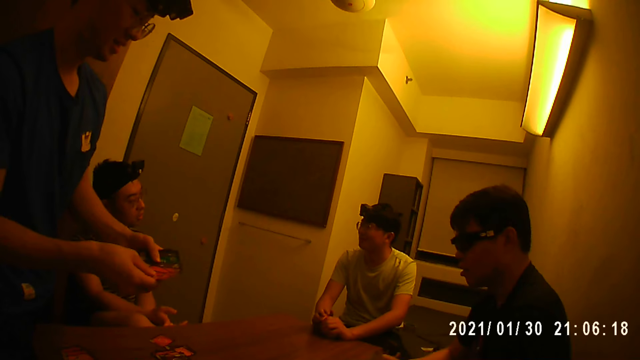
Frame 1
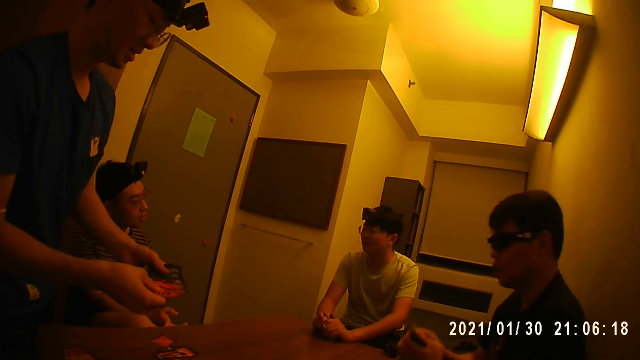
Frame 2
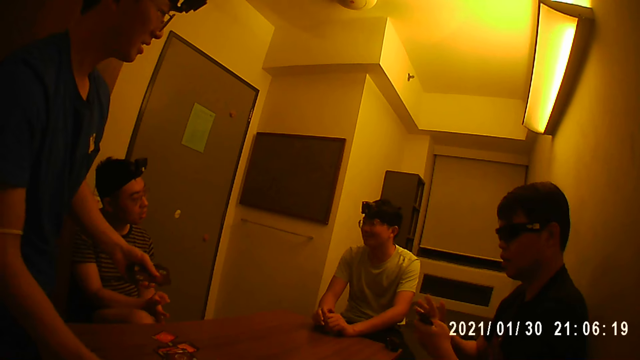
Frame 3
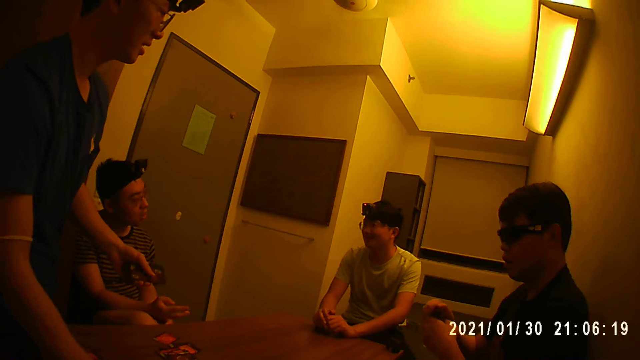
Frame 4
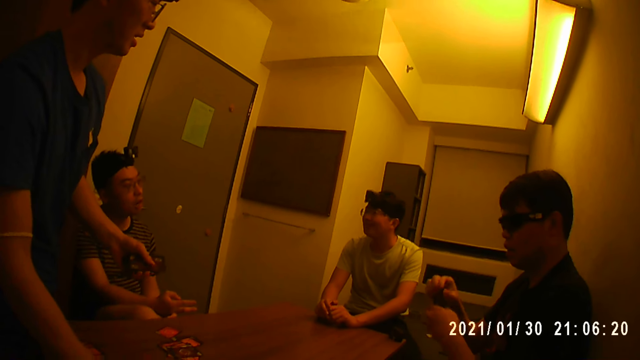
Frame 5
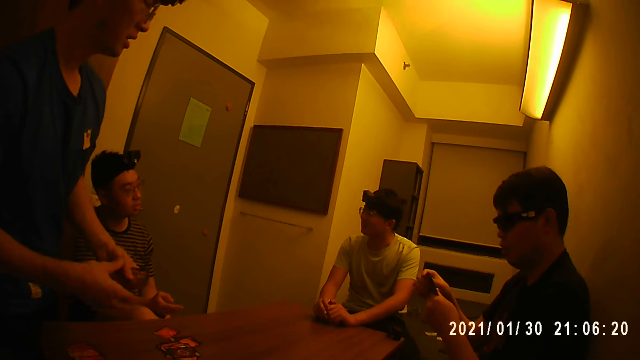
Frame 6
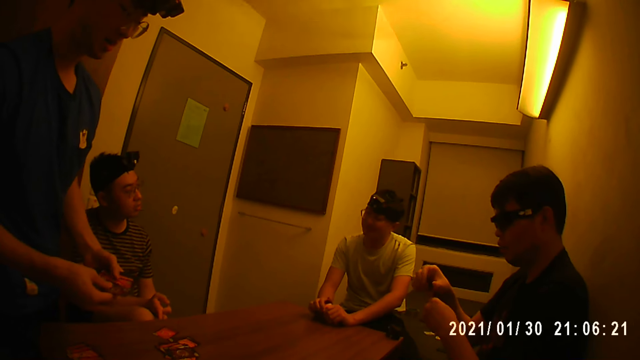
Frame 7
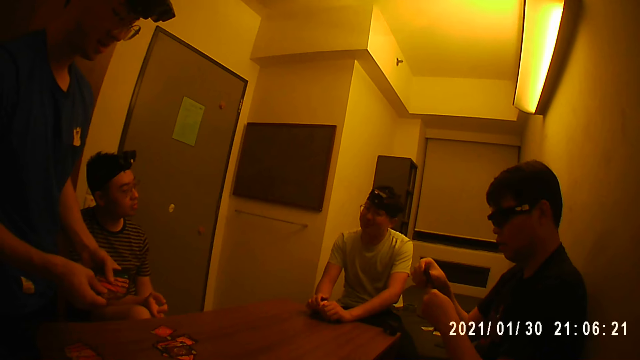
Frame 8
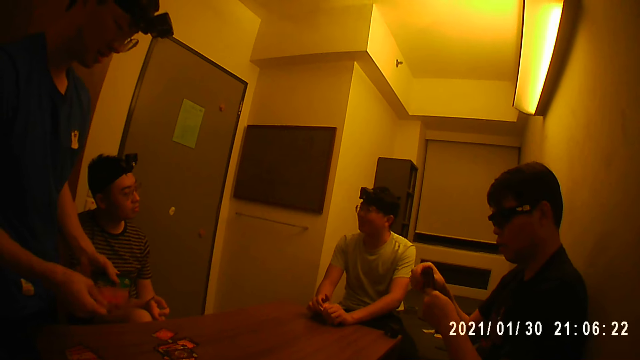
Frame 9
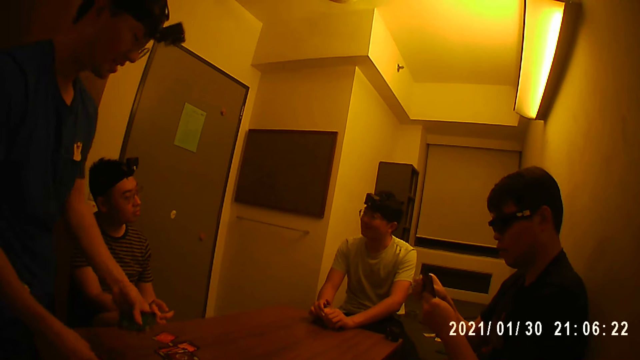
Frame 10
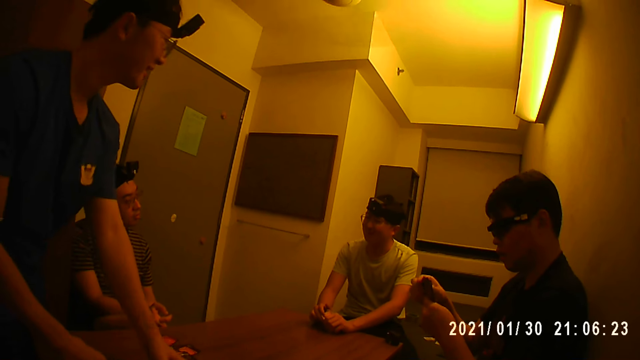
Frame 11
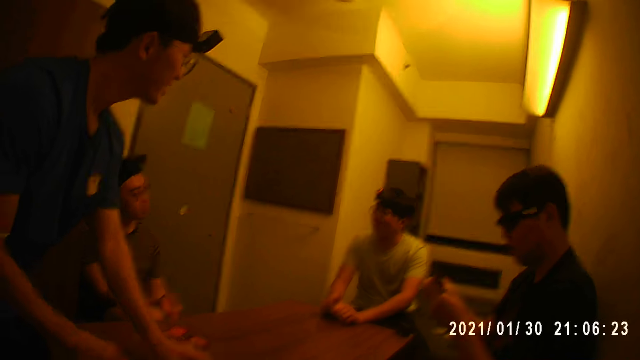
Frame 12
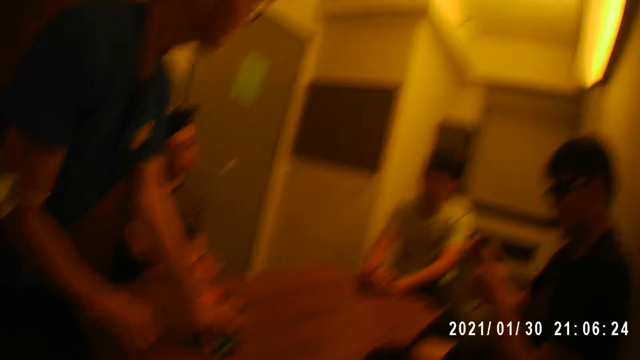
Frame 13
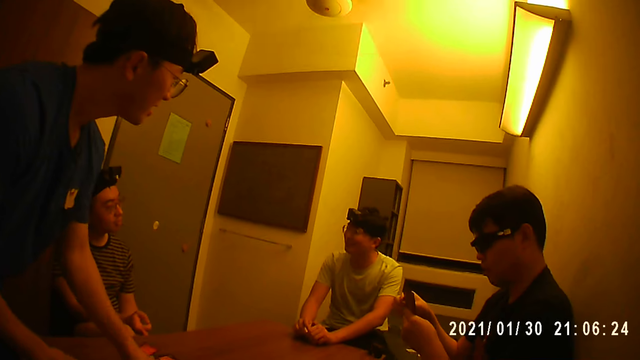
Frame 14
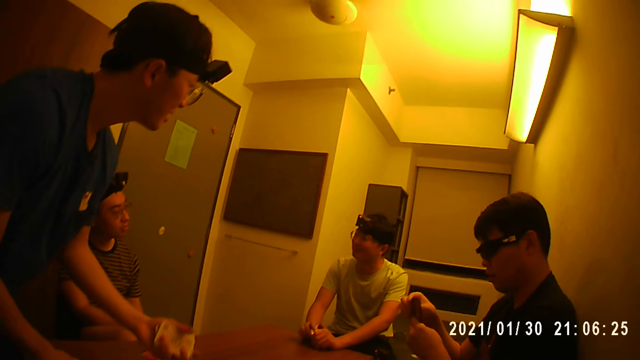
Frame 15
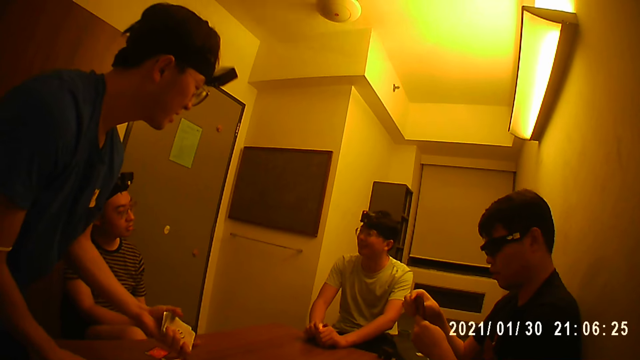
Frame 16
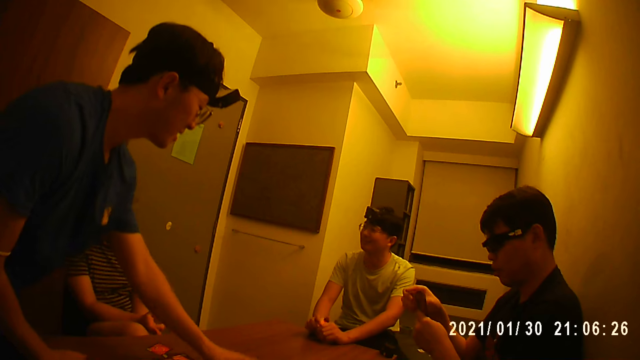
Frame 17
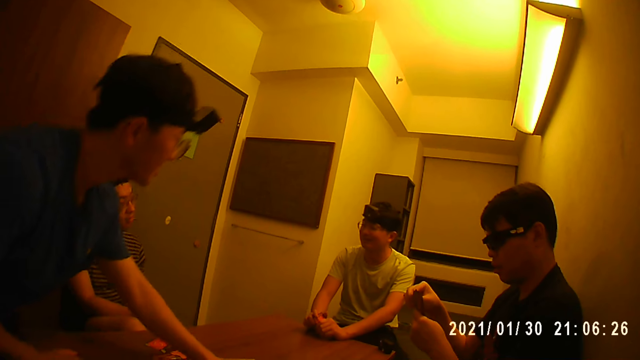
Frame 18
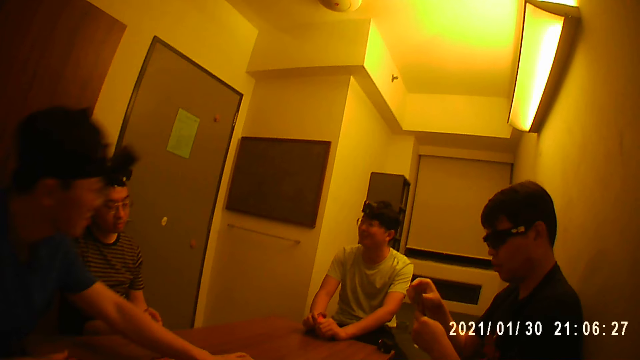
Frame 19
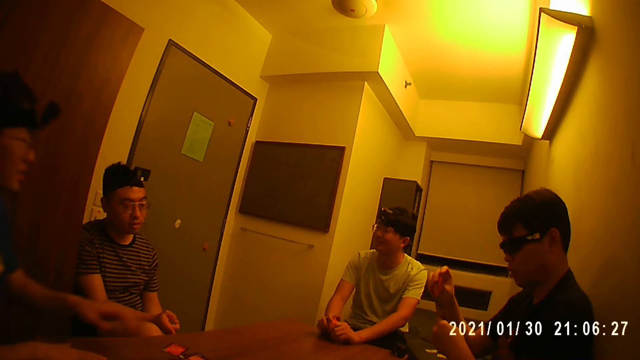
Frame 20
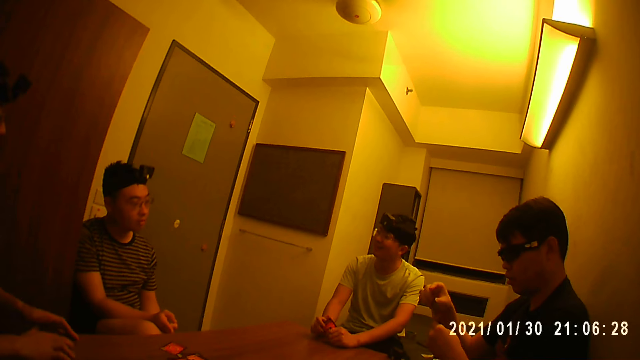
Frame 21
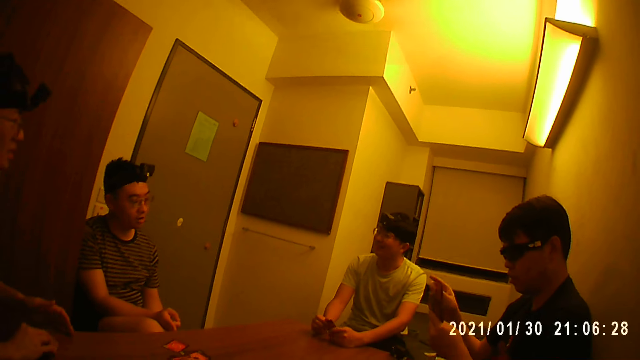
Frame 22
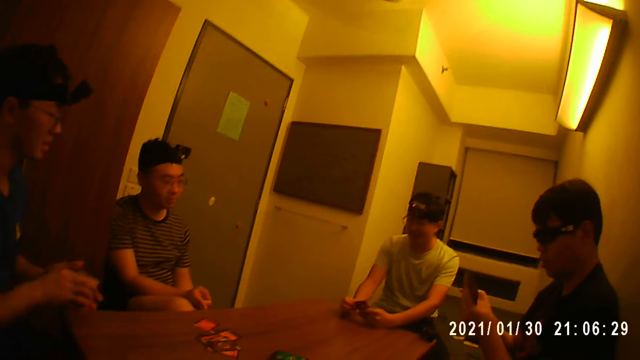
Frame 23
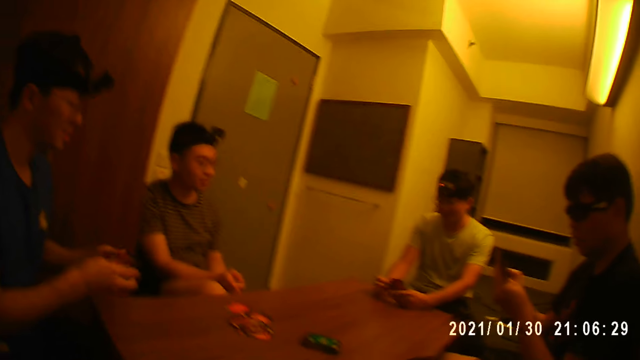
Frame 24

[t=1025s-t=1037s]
A person places the cards on the table. The person places the cards on the table again.

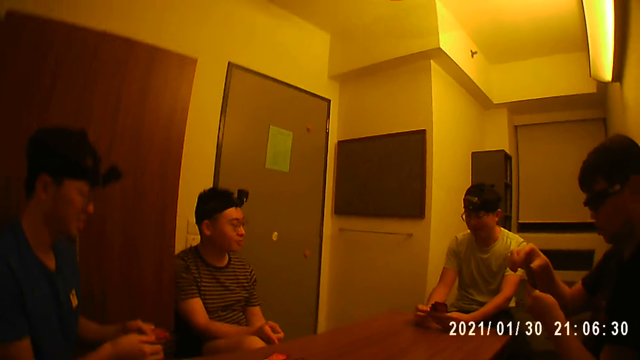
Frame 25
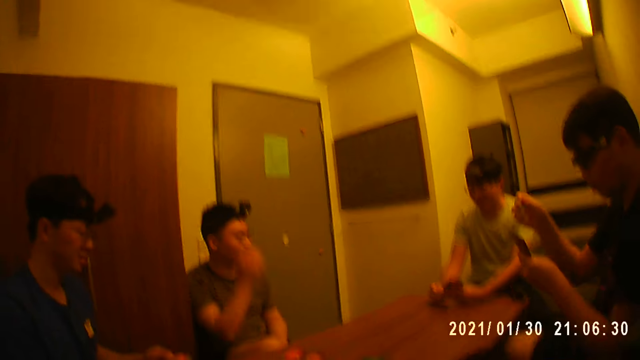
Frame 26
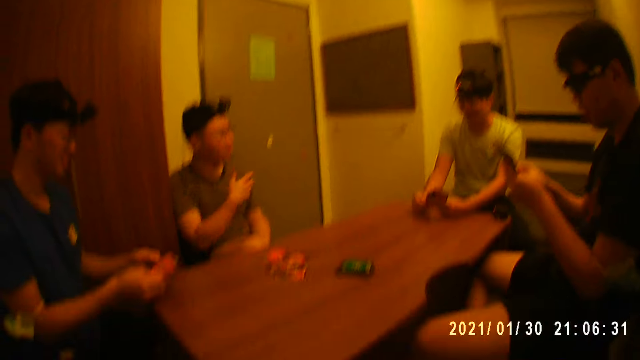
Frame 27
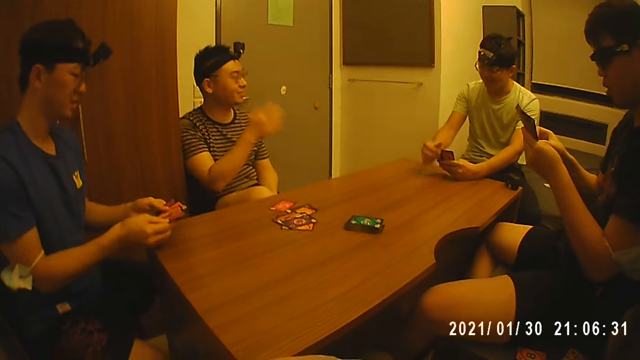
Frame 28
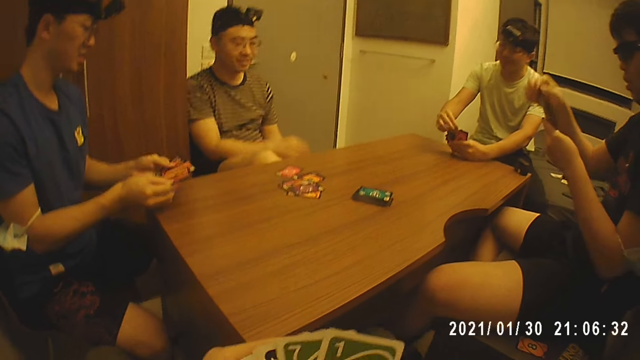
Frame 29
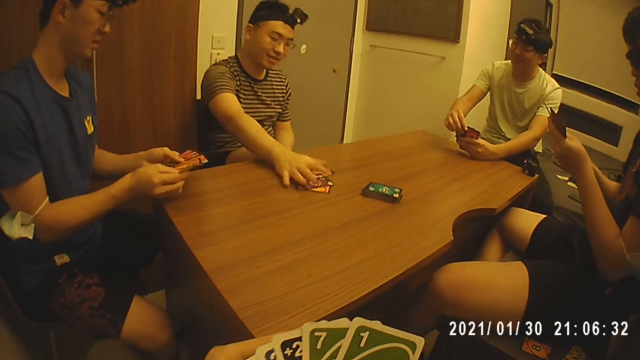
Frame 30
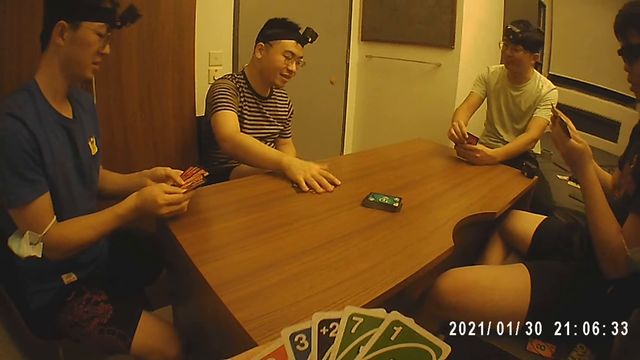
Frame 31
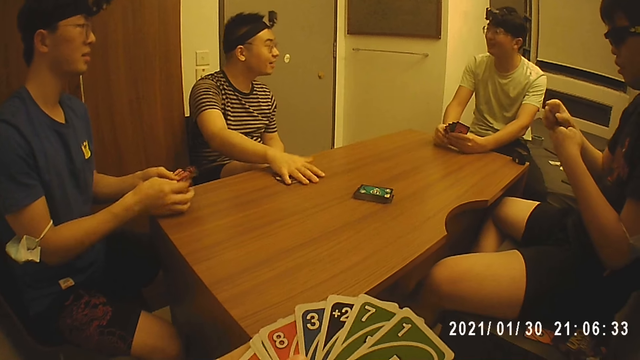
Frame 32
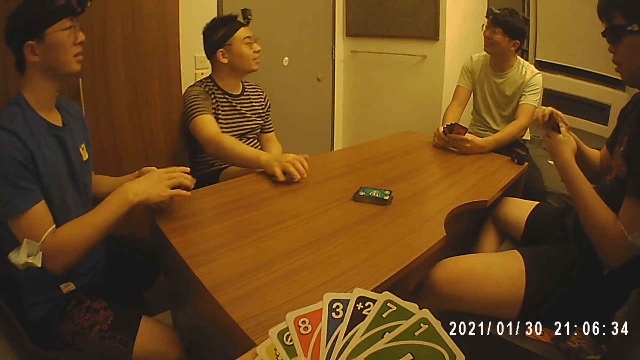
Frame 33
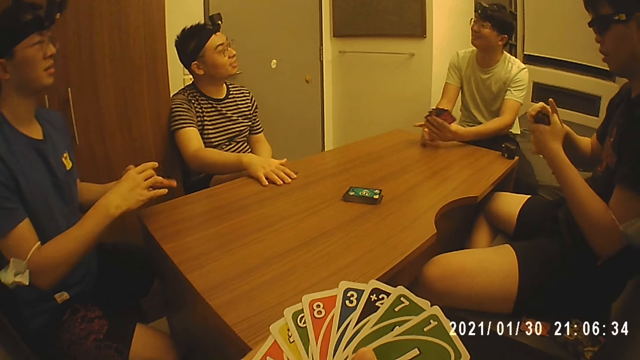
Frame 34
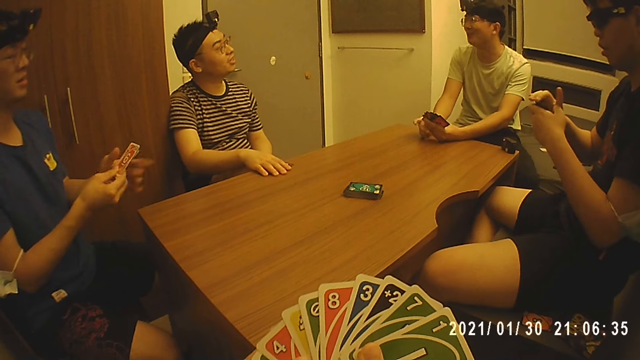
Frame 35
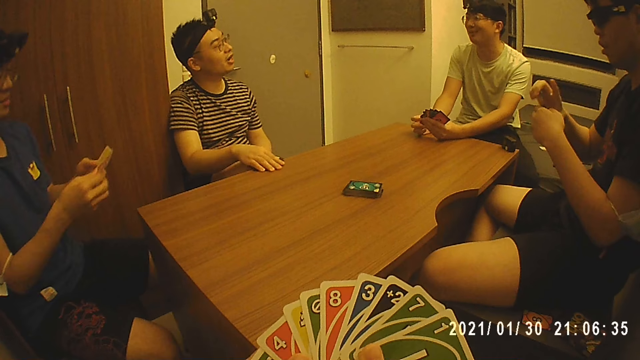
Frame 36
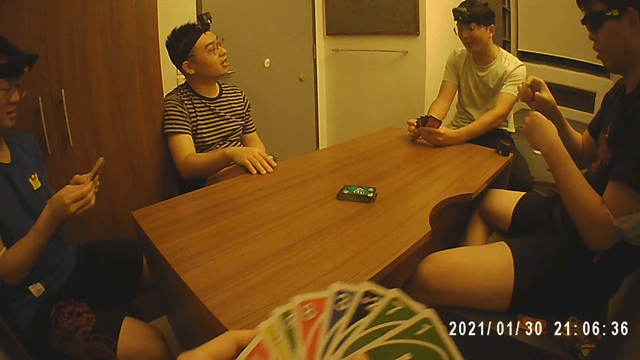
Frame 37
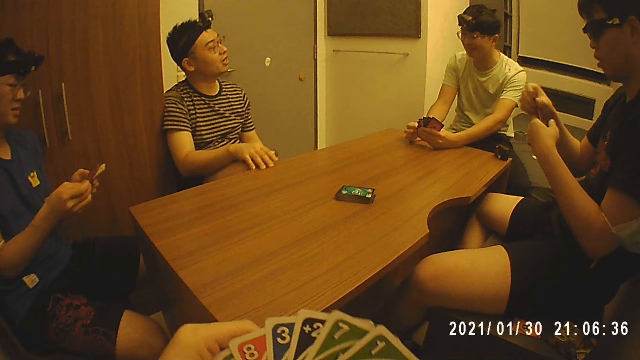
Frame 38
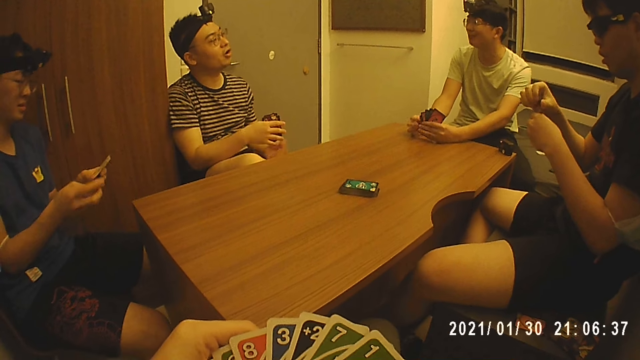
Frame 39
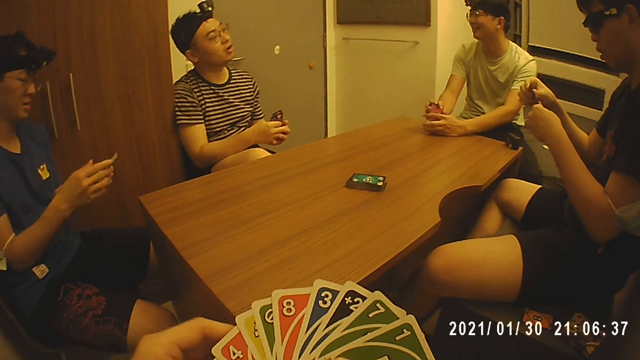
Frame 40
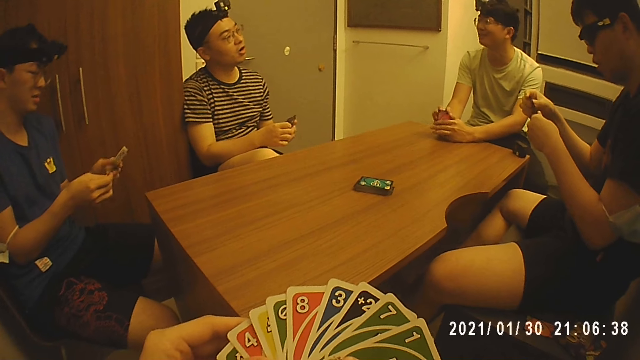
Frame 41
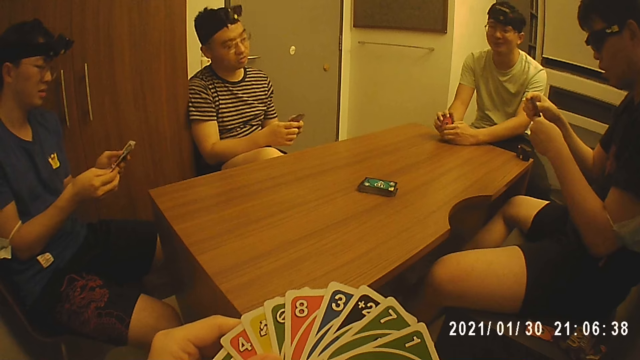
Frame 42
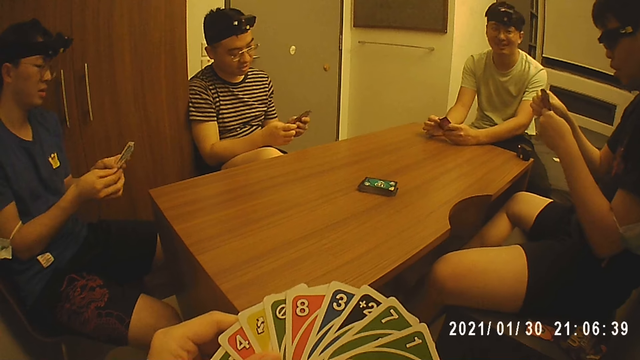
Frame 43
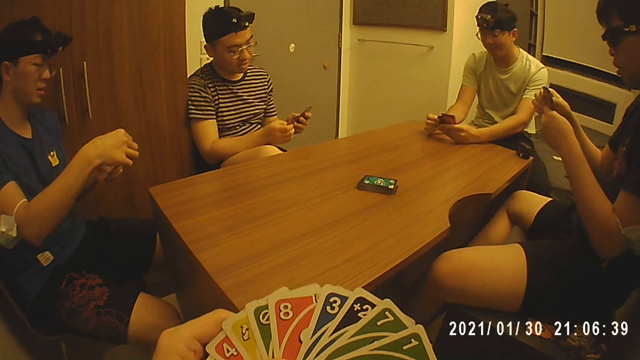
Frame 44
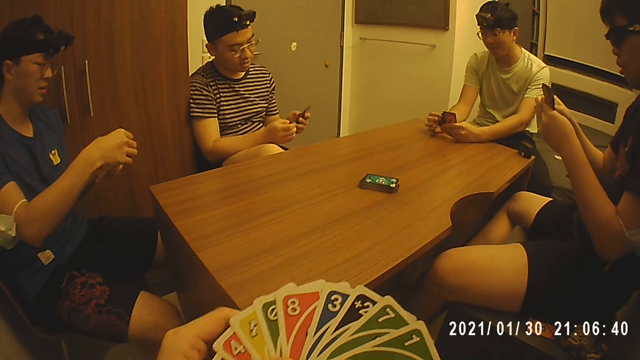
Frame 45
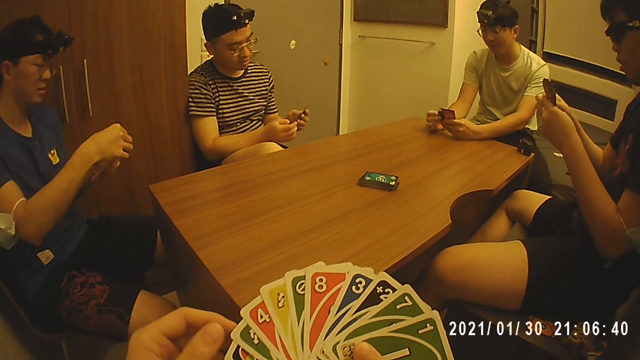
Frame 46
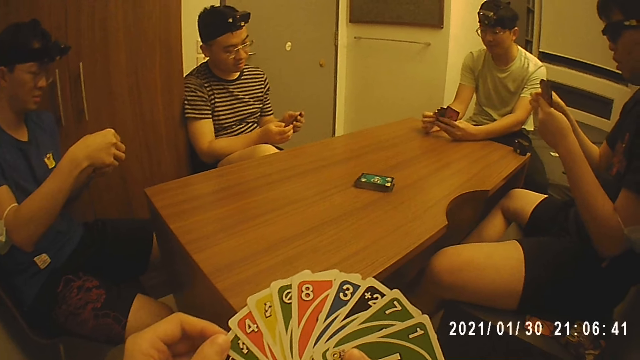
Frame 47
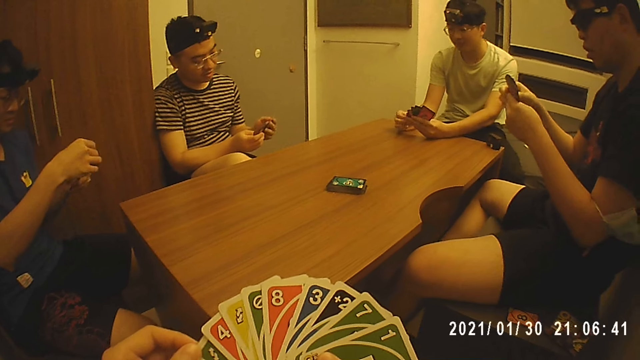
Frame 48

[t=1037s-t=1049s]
A person picks up the cards. The camera wearer shuffles his cards.
